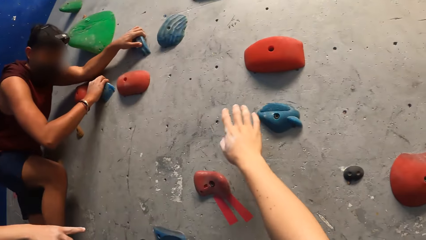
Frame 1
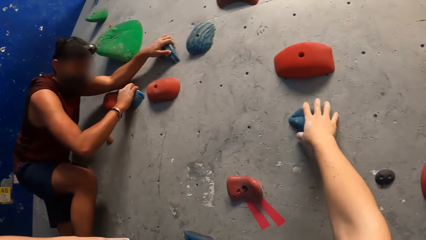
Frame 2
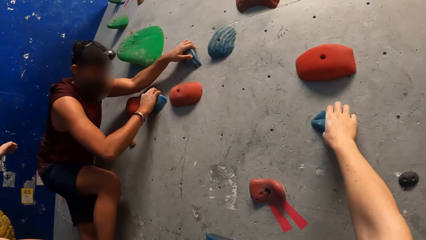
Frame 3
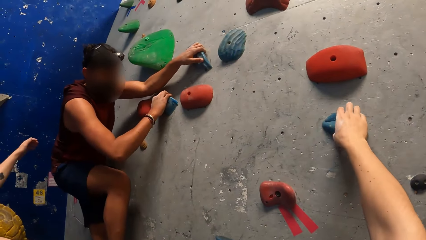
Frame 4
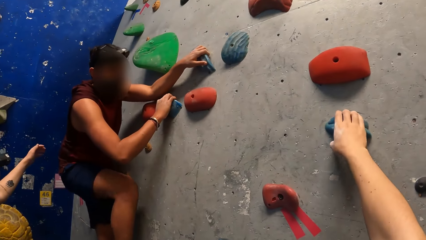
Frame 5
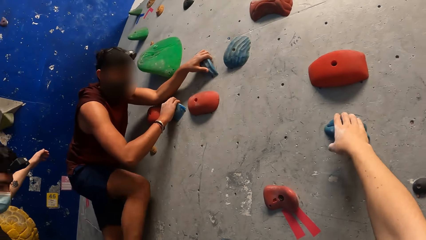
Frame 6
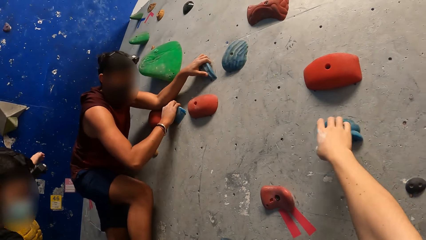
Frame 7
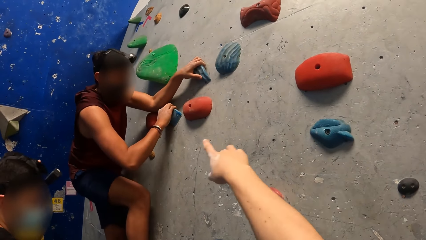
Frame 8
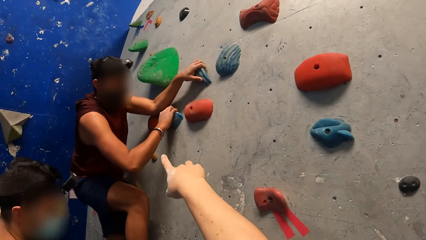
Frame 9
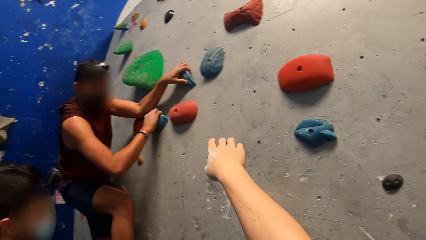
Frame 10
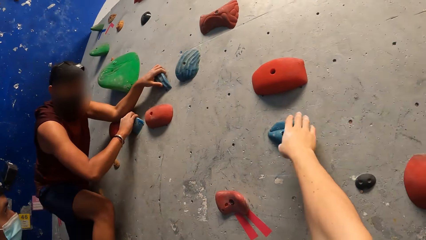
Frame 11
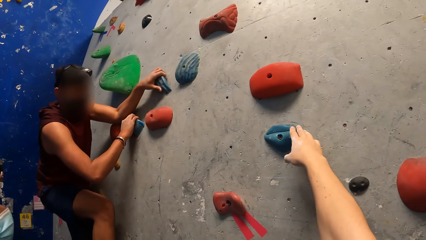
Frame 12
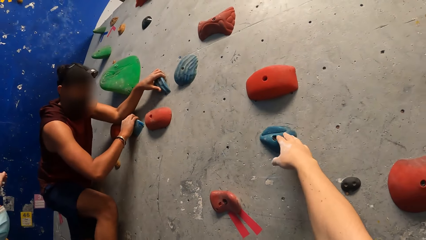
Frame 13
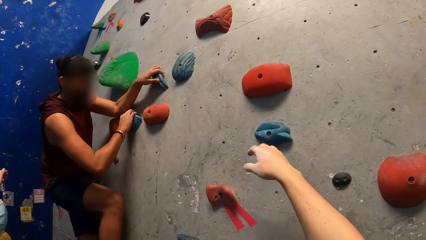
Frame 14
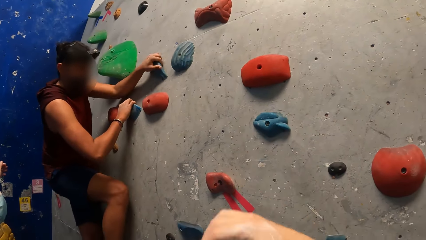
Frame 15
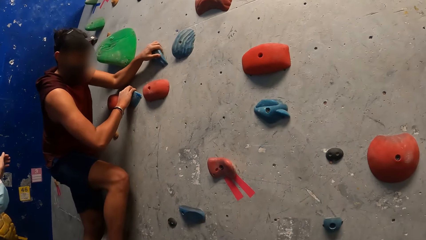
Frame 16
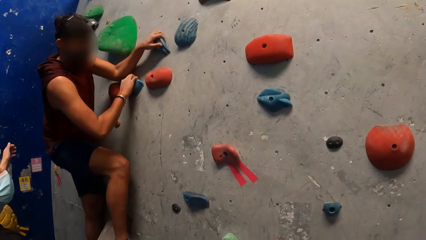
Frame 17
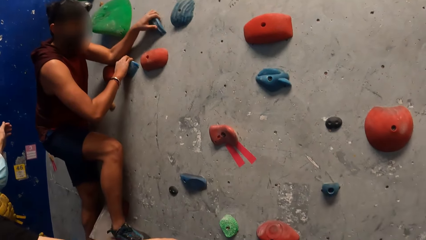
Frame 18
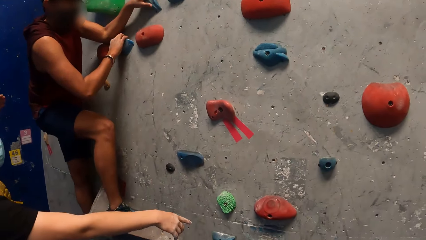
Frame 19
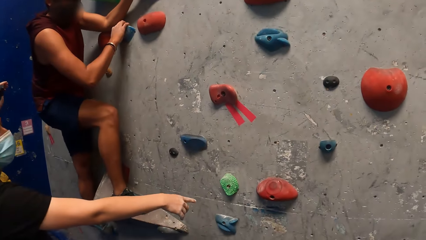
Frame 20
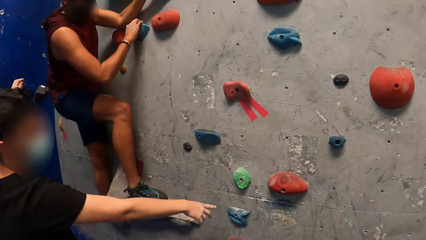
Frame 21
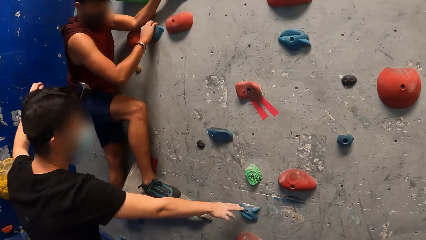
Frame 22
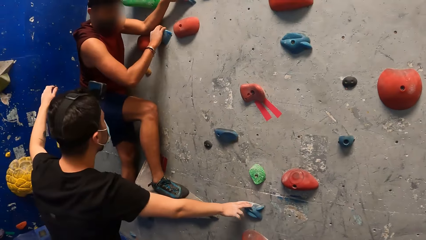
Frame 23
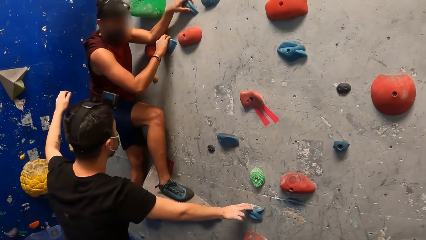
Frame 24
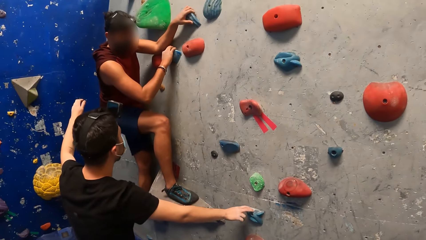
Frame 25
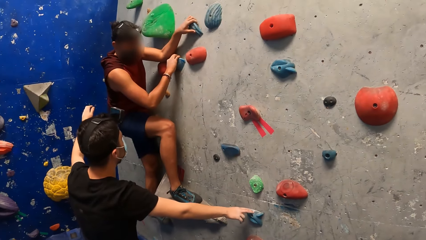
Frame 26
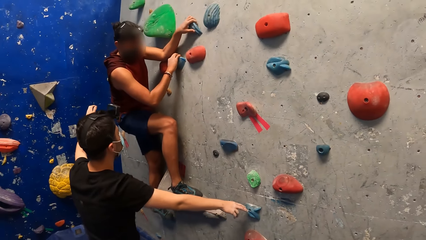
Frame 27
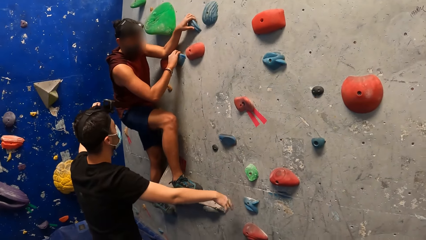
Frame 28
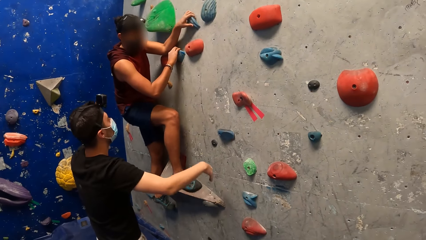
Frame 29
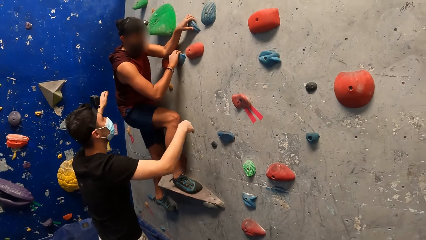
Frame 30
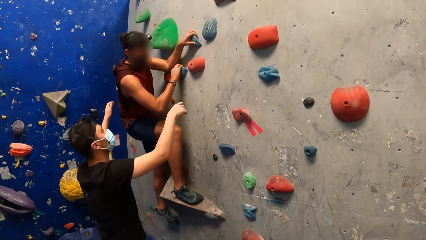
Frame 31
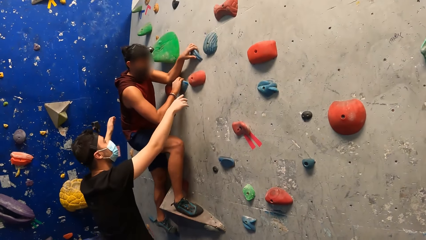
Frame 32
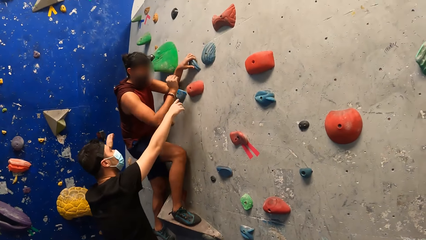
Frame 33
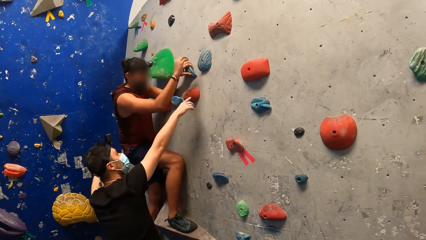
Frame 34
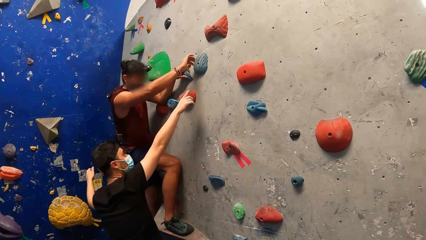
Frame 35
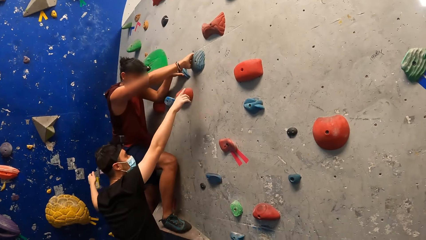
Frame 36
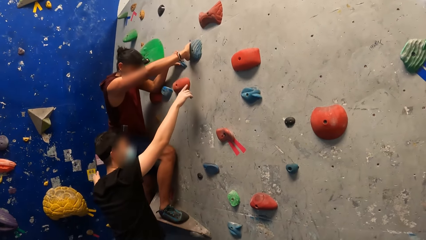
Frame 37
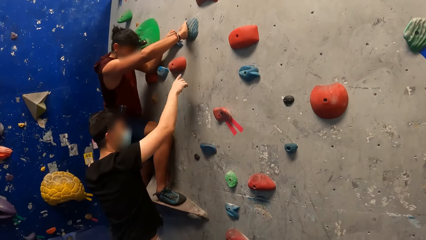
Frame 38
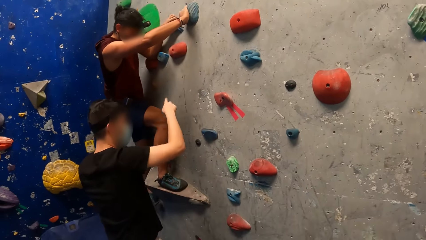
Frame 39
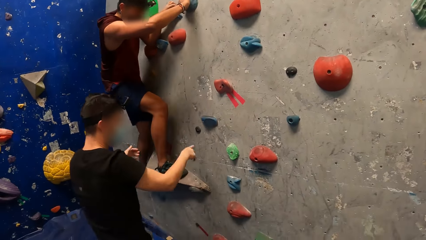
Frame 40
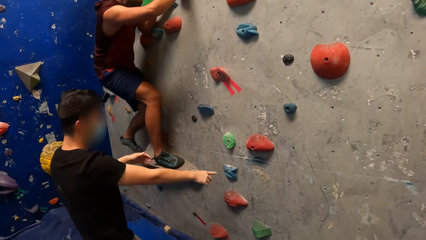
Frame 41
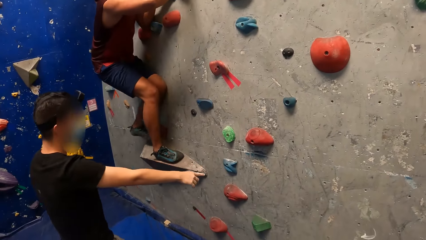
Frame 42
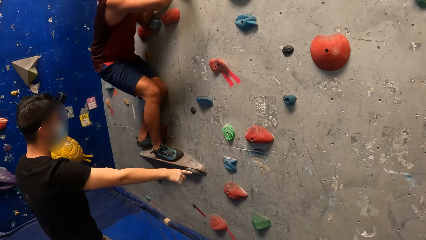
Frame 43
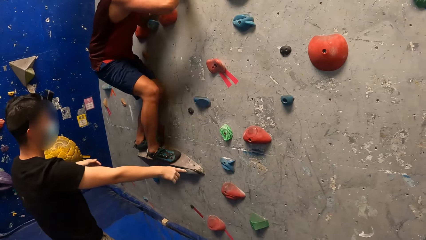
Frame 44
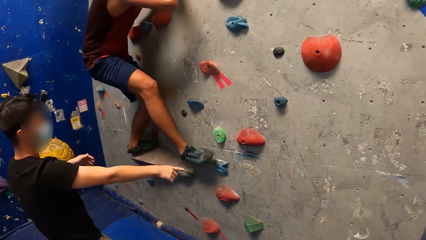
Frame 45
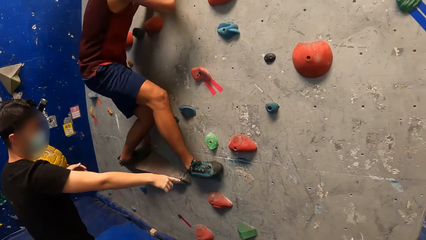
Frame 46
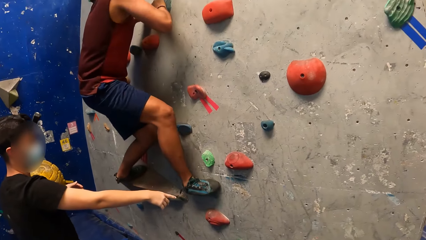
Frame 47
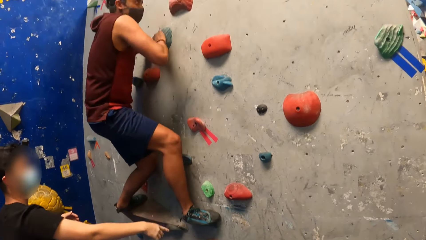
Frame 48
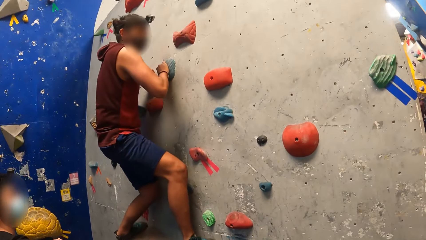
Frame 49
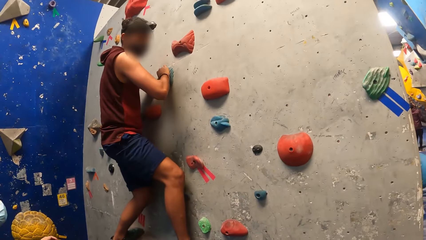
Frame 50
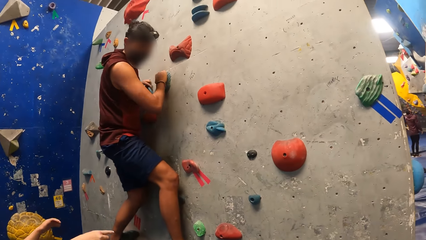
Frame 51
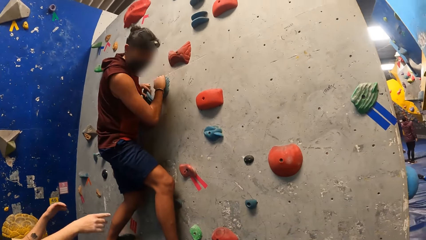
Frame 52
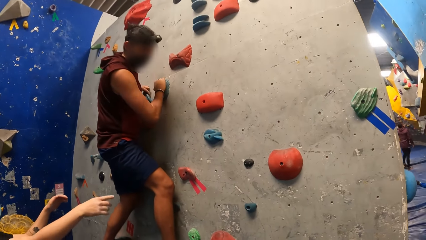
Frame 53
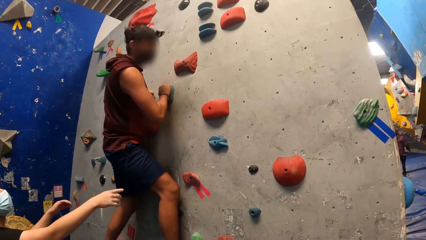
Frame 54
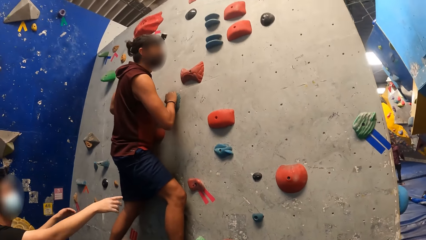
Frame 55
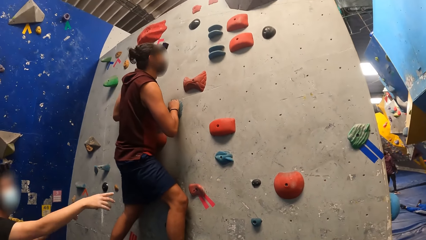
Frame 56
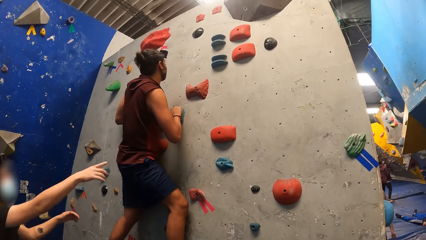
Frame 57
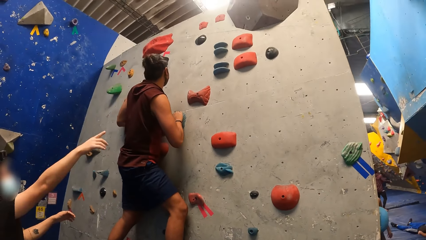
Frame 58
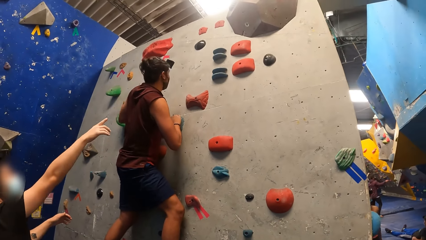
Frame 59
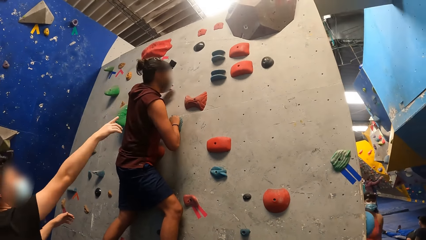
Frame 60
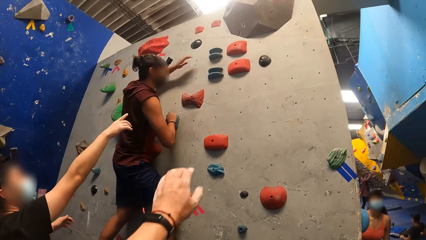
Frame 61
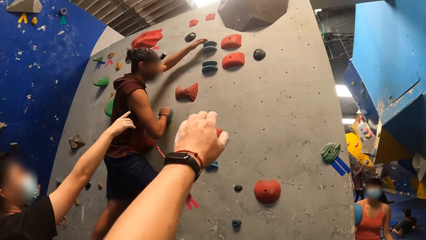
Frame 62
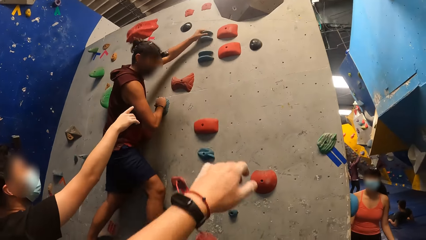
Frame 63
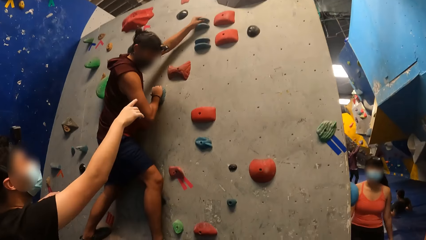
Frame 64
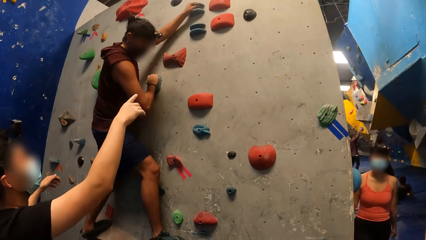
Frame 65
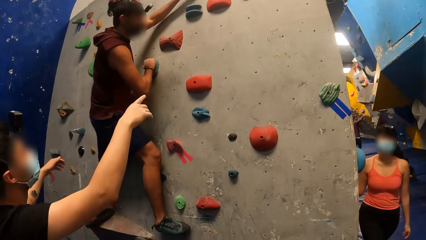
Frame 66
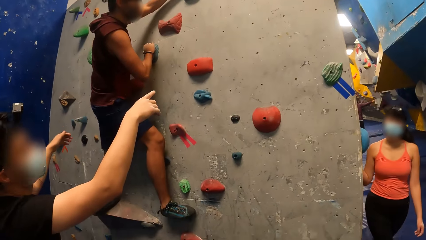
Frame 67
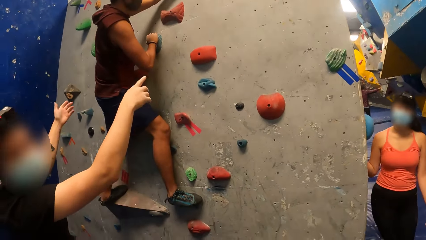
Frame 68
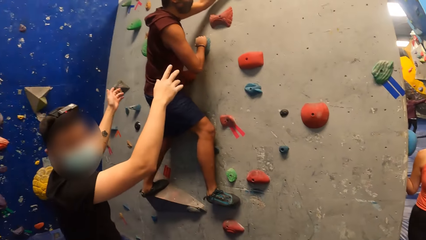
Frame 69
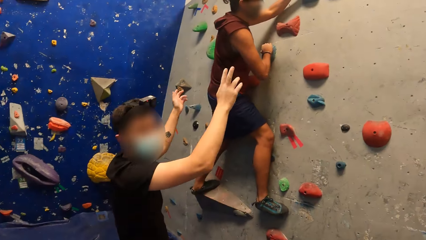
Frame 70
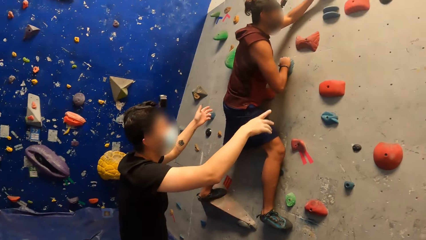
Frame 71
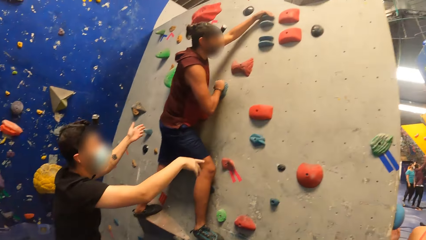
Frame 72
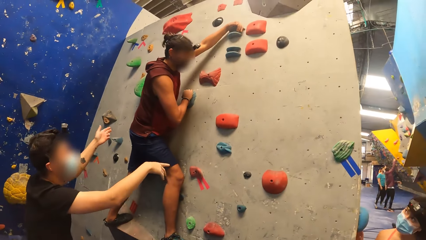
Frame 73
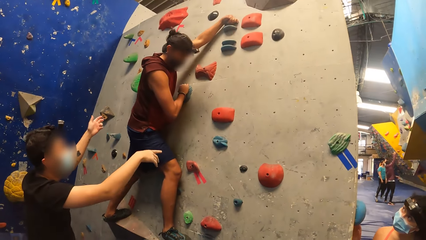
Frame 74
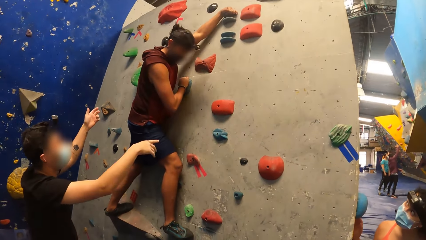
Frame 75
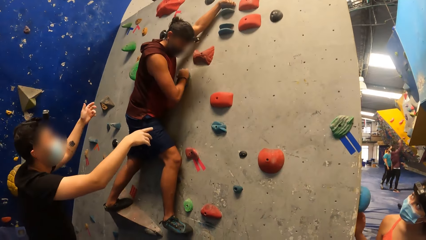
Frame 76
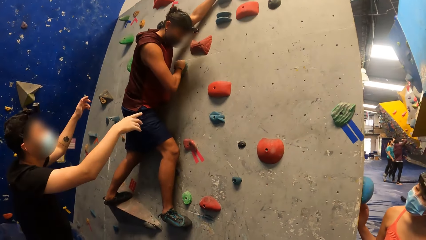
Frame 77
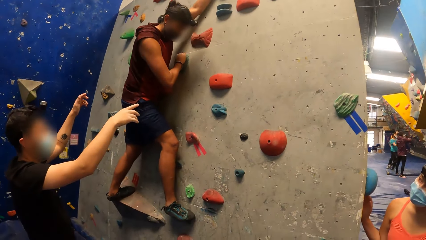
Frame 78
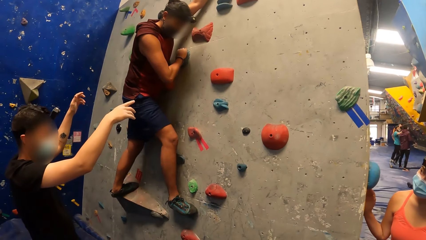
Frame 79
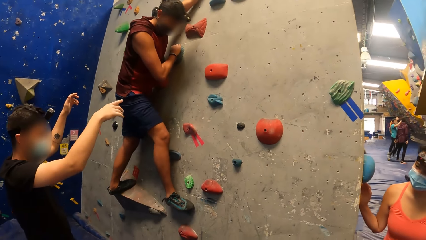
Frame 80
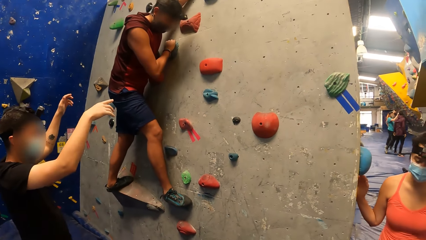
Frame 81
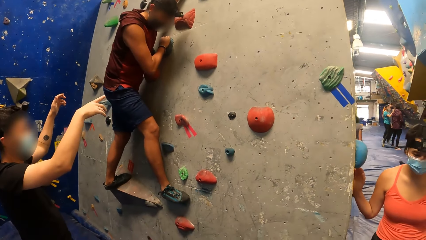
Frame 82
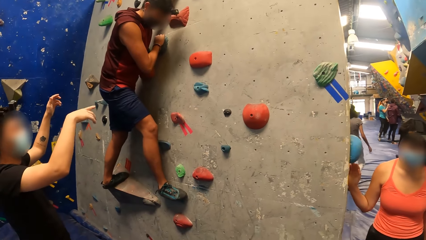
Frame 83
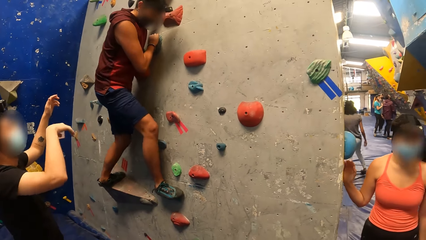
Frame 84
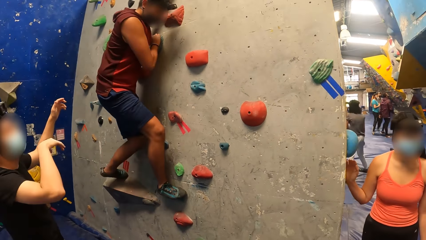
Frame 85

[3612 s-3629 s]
The camera wearer holds a crag with his right hand. He removes his right hand from the crag. He places his right hand on the crag on the wall. He removes his right hand from the crag. The man touches a crag with his right hand and points his hands towards crags on the wall.
